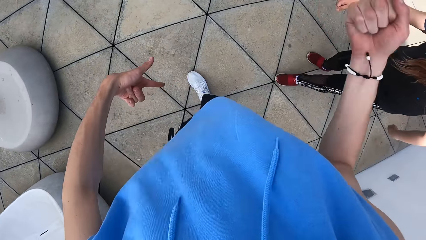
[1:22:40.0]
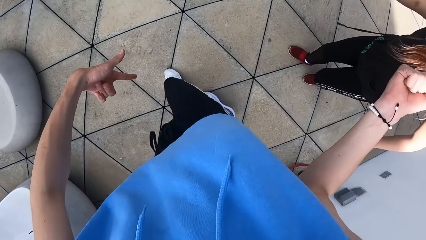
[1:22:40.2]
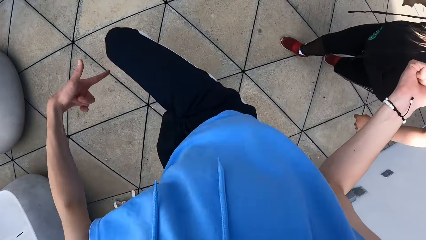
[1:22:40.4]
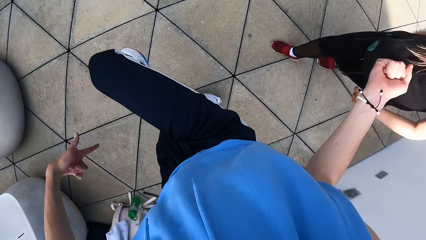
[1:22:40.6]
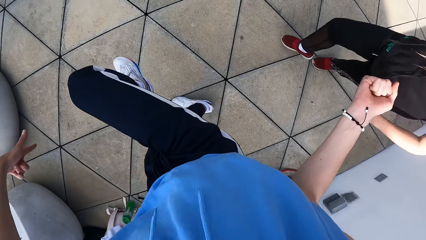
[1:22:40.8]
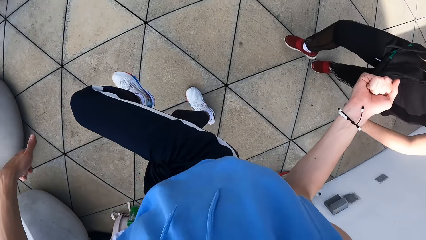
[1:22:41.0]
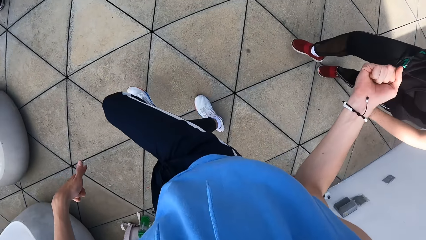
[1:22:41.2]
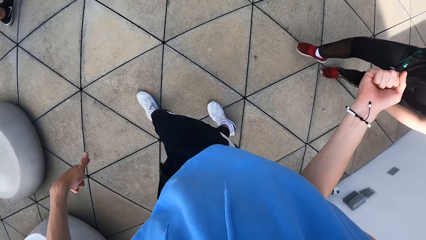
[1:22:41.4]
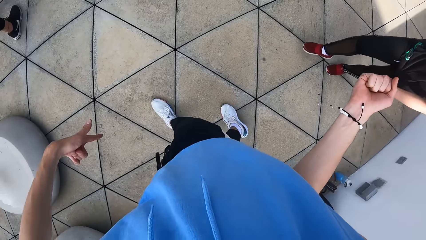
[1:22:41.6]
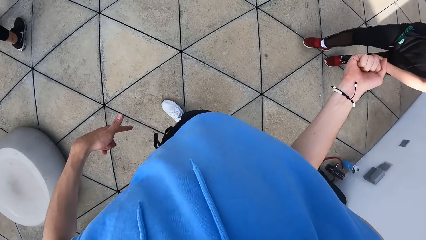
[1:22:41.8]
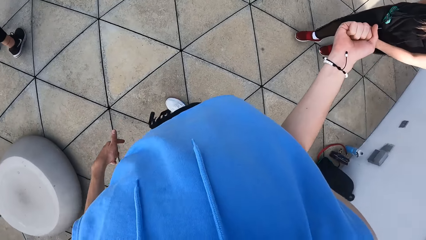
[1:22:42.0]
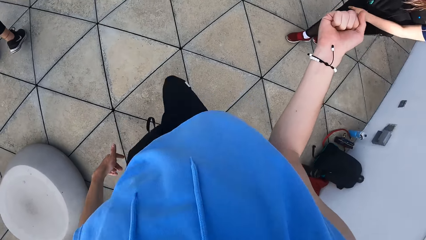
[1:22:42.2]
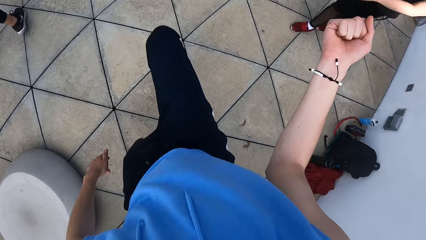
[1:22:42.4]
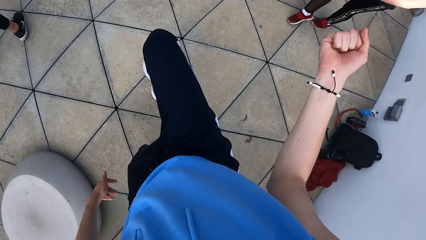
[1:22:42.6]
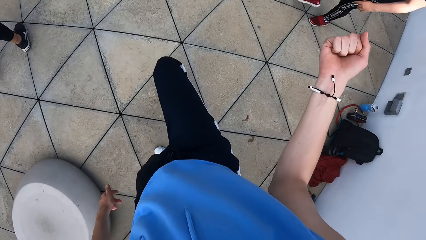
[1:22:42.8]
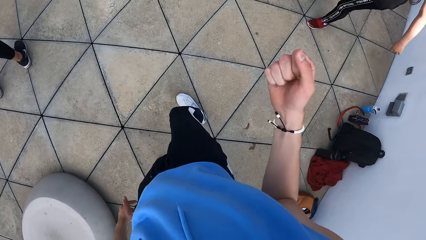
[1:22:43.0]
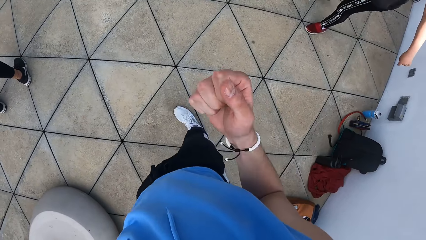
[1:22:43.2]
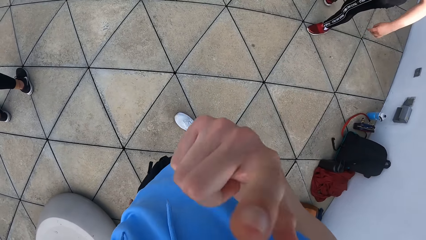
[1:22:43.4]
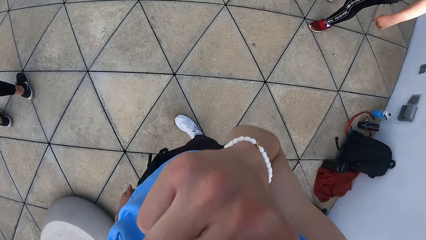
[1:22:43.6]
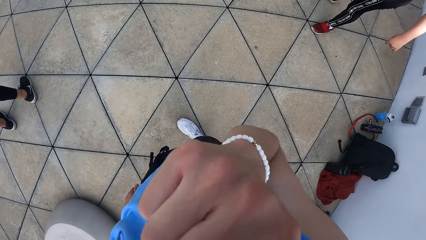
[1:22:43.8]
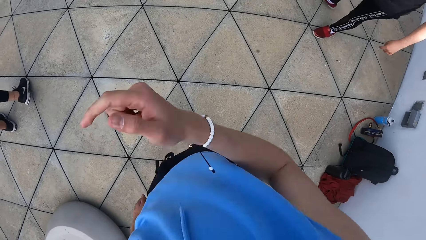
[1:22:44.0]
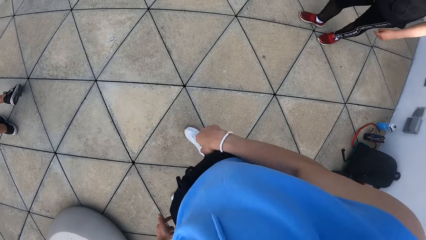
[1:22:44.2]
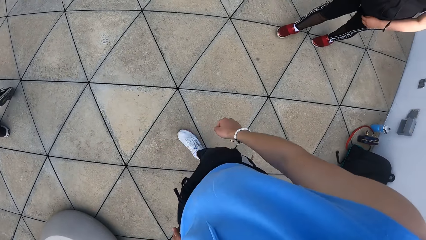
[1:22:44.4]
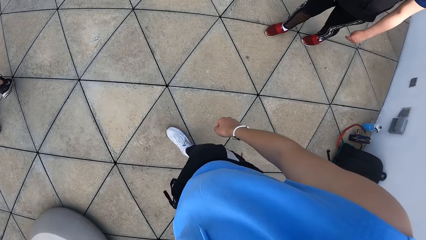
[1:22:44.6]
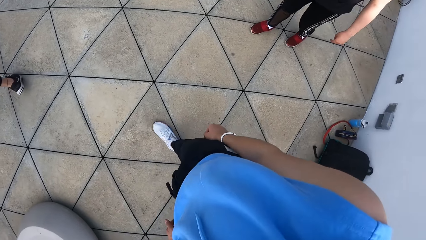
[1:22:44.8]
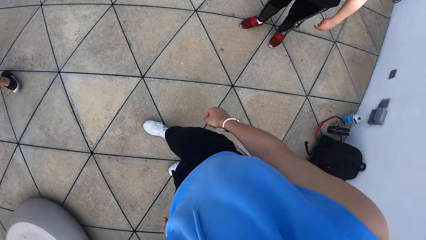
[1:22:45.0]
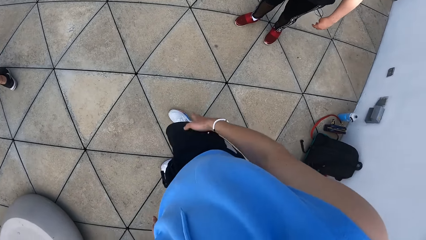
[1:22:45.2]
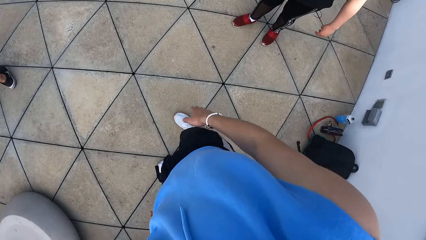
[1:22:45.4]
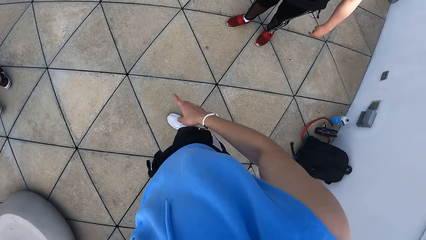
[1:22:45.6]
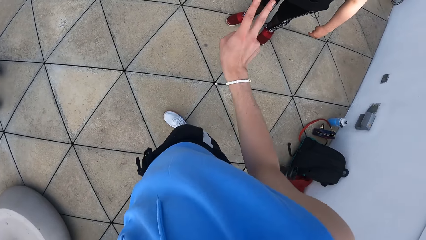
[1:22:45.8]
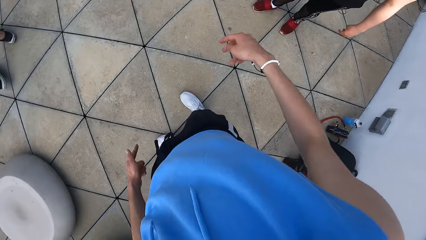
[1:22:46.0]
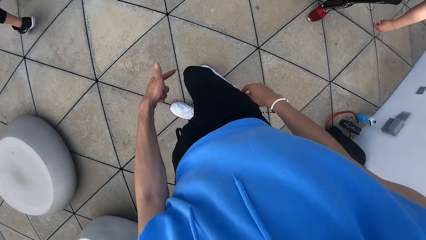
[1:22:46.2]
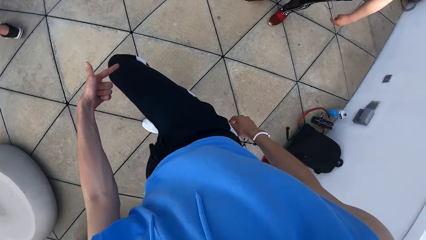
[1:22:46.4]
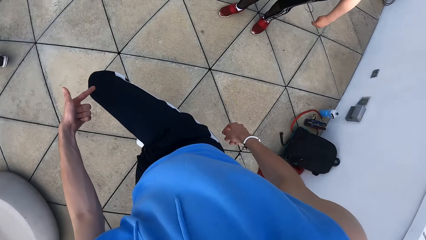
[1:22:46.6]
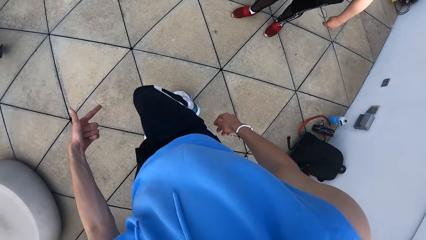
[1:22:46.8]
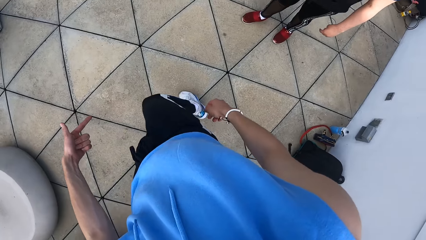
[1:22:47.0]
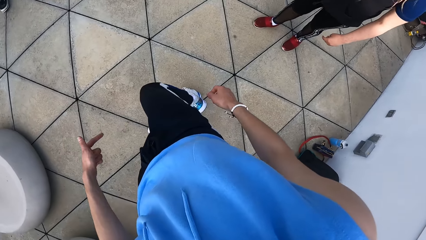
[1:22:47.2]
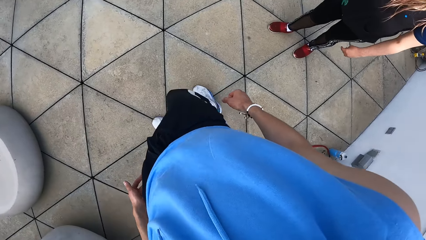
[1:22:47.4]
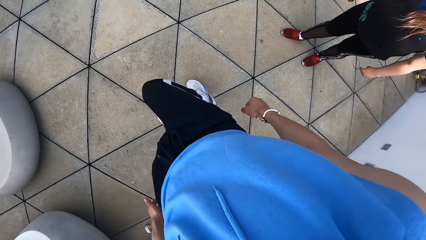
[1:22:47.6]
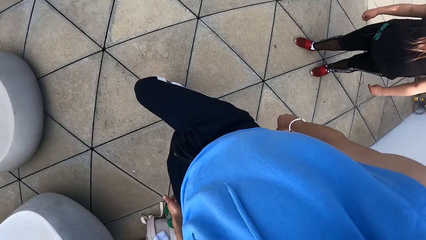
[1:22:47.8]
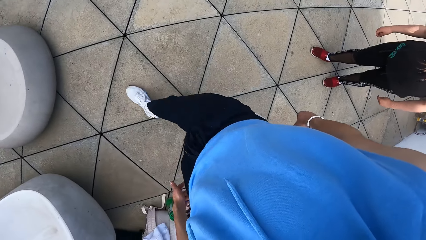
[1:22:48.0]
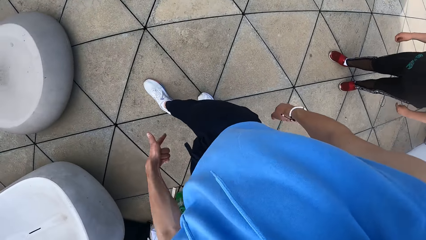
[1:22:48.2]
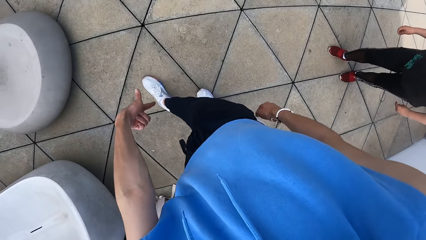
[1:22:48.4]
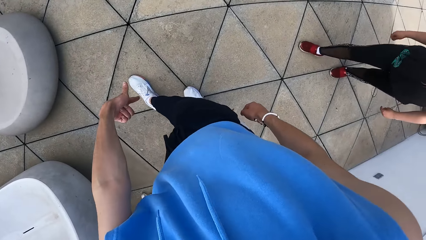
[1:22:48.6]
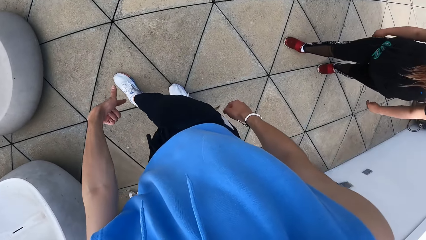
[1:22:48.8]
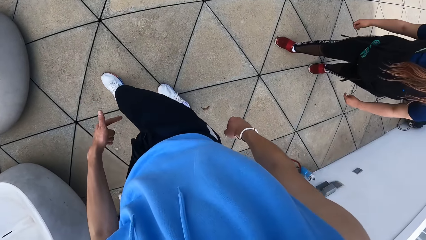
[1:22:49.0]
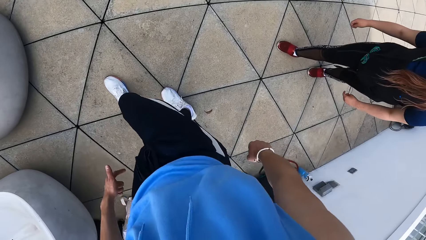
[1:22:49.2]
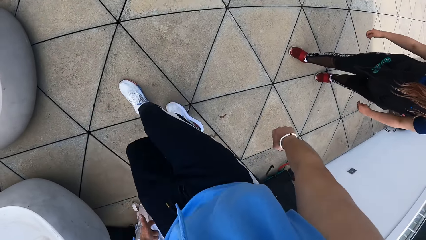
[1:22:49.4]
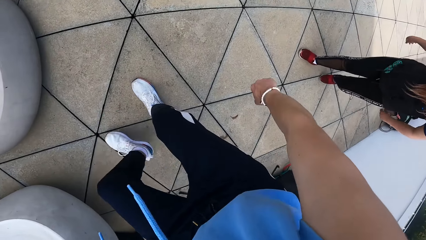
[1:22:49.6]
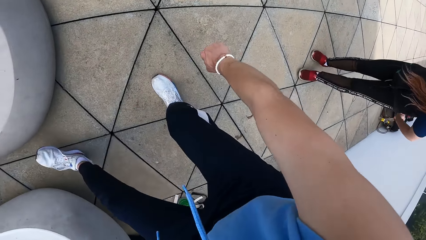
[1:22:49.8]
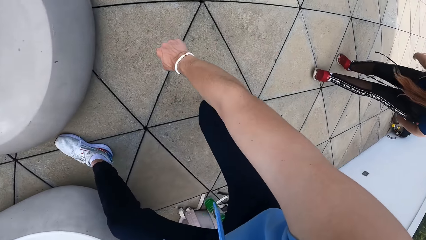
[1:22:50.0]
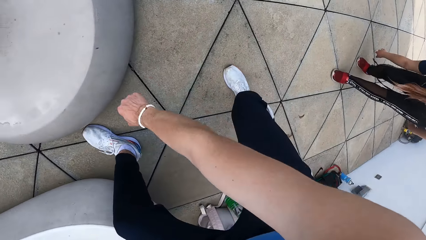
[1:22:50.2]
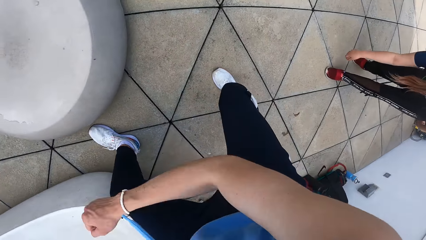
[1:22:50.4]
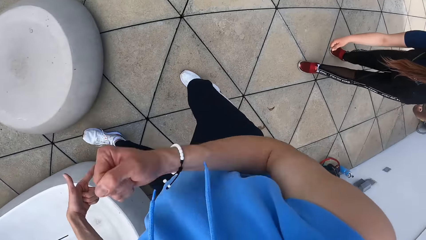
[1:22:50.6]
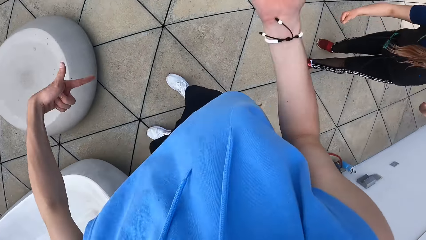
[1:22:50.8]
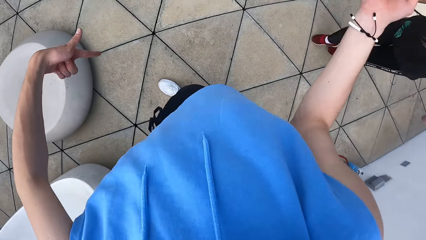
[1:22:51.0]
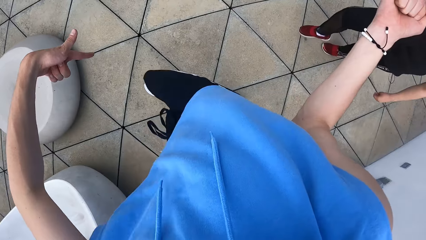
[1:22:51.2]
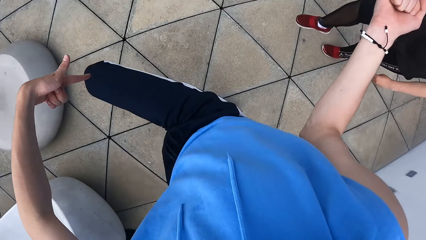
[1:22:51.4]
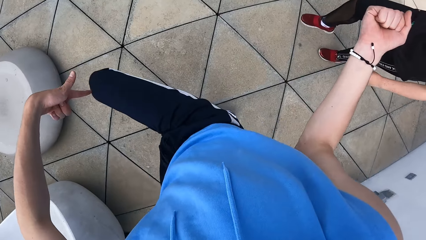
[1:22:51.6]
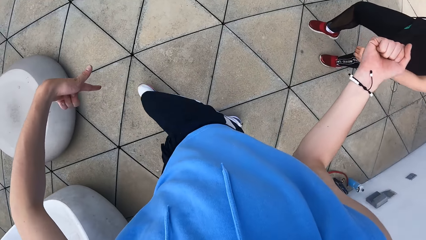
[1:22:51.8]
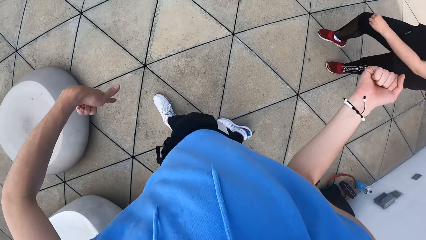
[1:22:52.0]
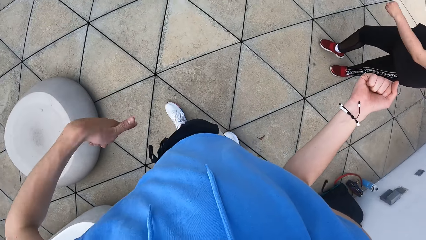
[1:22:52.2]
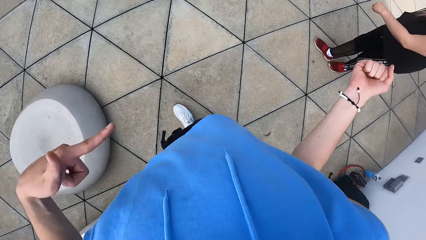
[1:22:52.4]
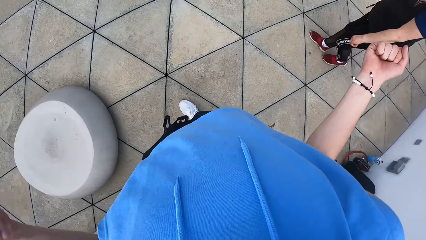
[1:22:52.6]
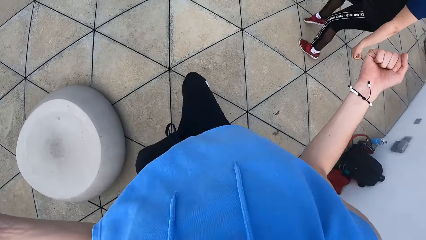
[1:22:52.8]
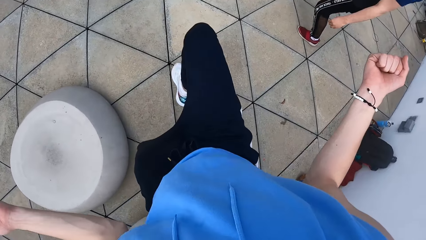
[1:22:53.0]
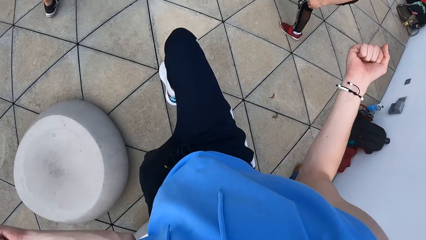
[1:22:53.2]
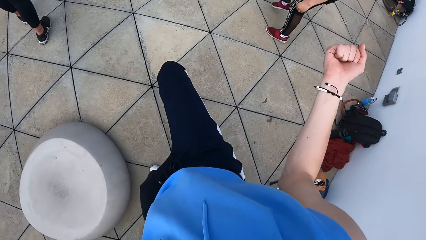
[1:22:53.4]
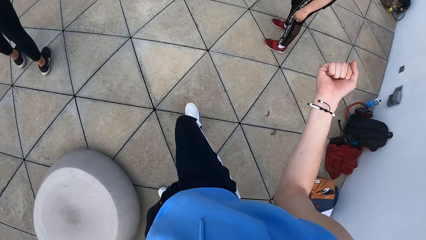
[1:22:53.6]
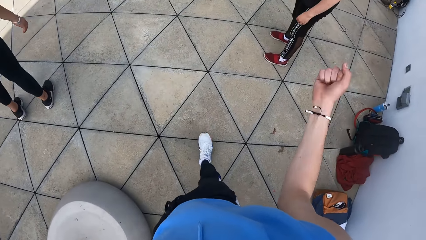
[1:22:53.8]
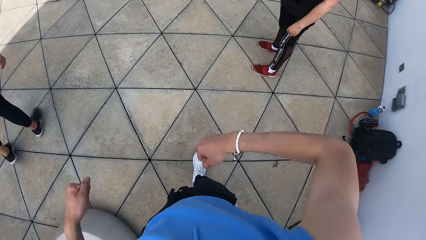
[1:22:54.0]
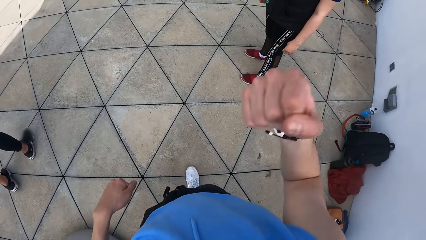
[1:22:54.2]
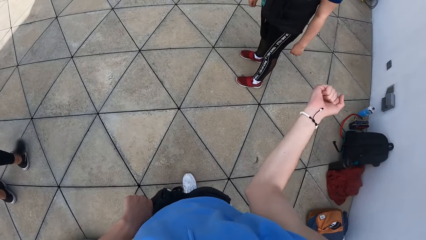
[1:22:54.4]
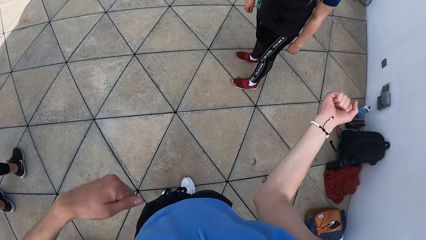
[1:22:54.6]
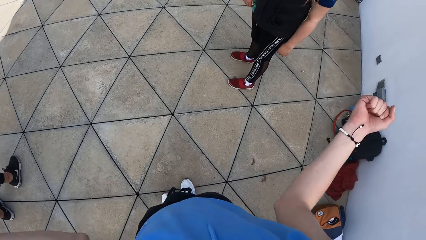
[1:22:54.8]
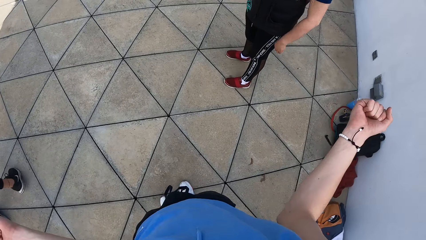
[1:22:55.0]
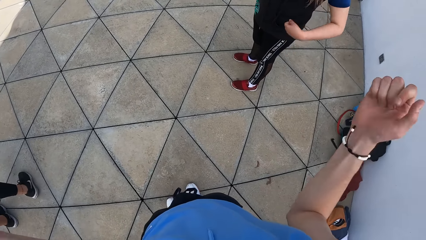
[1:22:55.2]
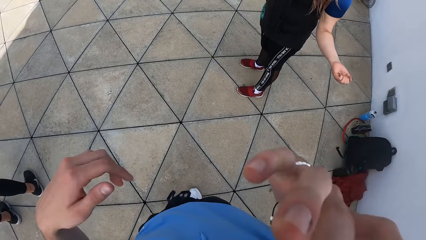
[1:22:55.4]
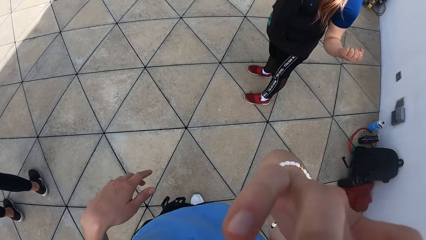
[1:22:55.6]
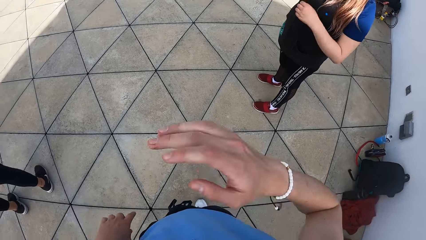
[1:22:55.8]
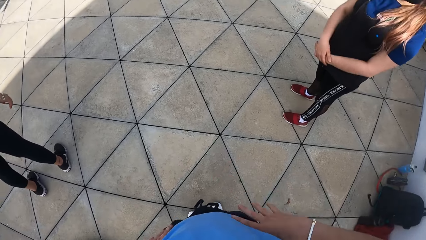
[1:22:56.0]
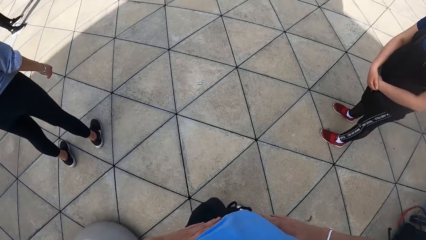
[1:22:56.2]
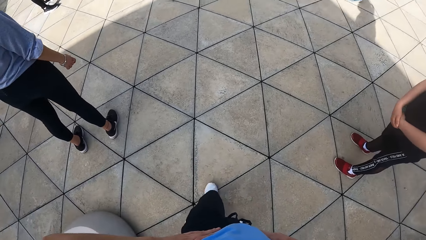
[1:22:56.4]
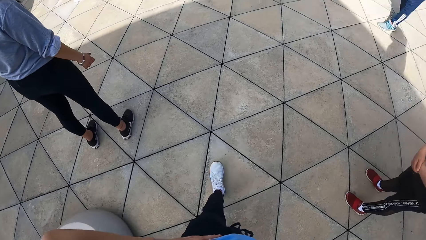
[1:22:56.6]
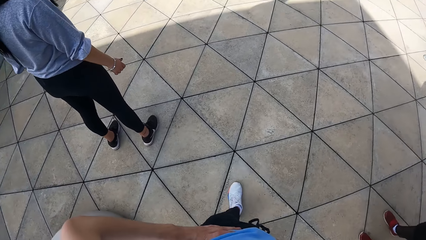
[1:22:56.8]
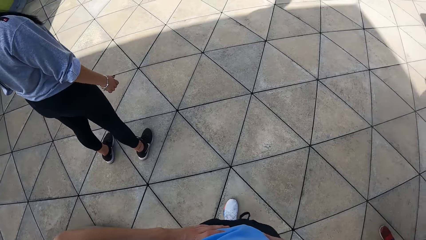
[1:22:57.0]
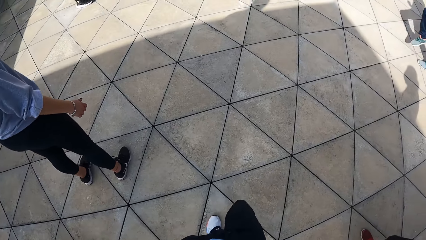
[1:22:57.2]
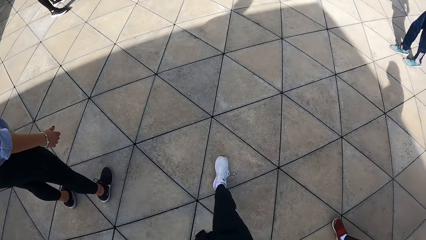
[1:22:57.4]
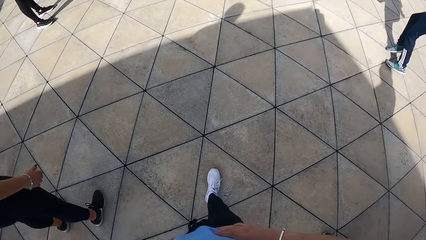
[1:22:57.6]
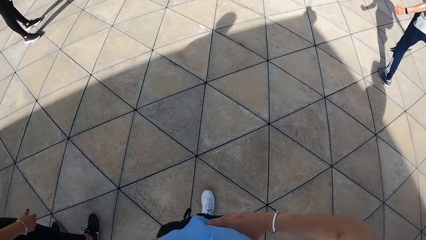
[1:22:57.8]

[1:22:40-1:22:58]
The camera wearer cleans her nose with her left hand. She taps her right hand on her right leg. She dances with both hands. She cleans her nose with her right hand. She walks around.
